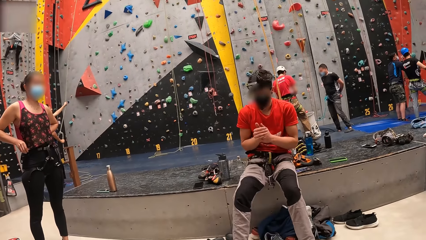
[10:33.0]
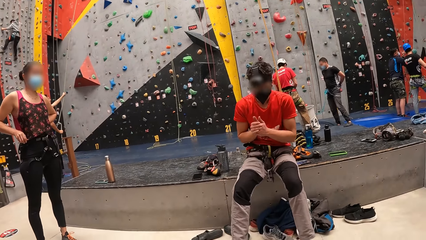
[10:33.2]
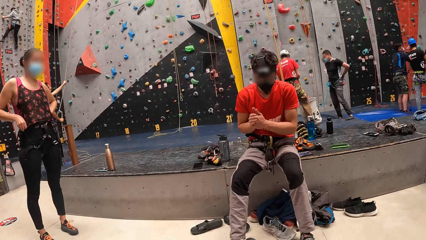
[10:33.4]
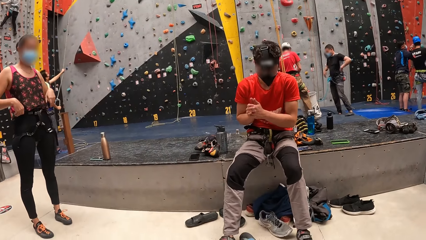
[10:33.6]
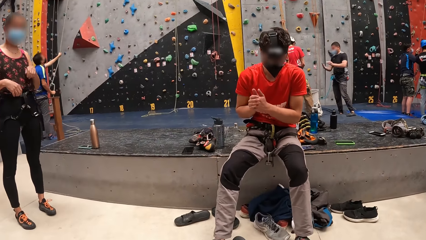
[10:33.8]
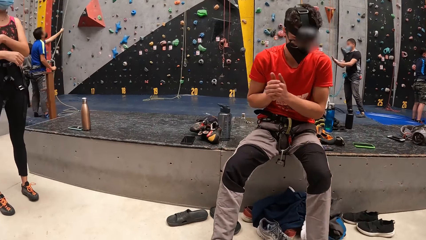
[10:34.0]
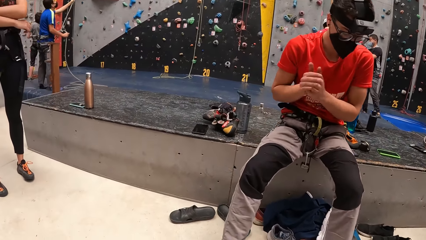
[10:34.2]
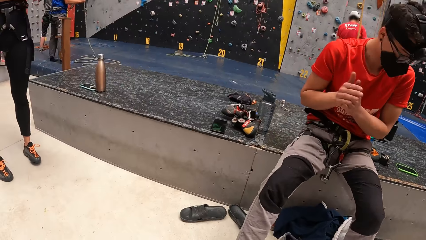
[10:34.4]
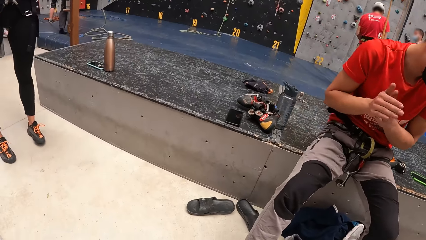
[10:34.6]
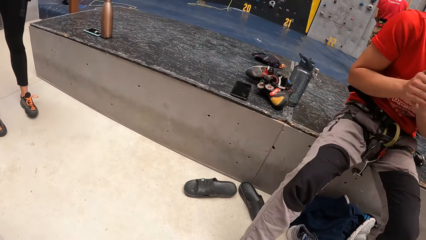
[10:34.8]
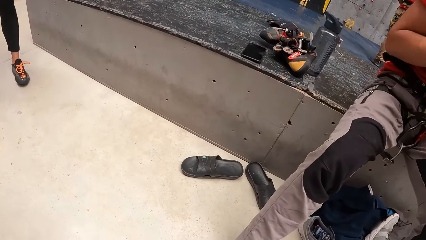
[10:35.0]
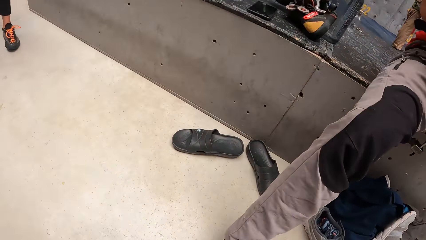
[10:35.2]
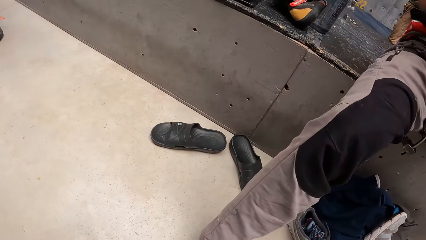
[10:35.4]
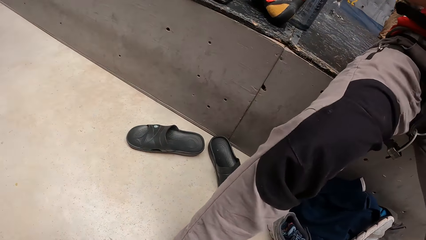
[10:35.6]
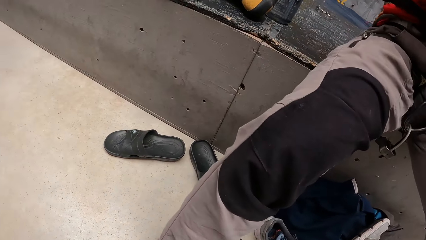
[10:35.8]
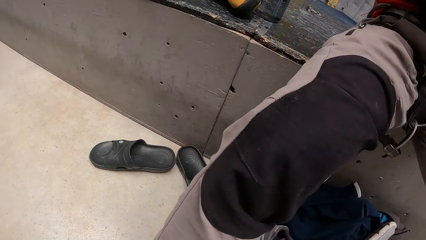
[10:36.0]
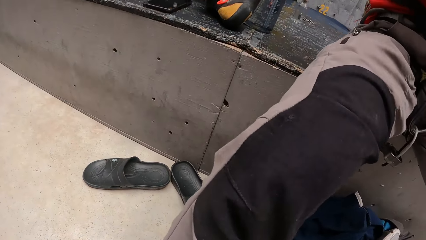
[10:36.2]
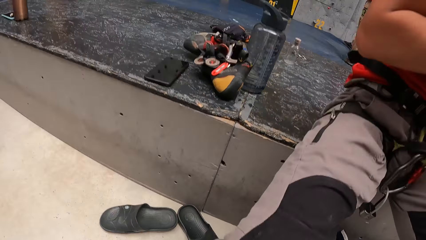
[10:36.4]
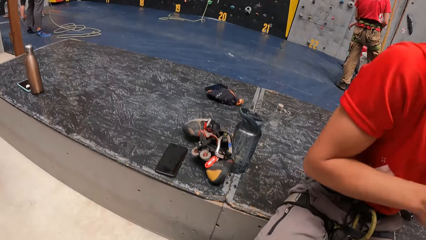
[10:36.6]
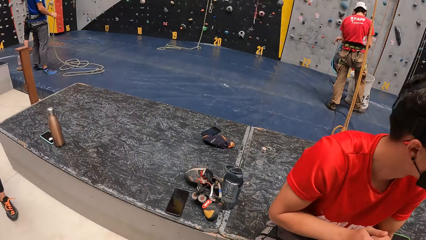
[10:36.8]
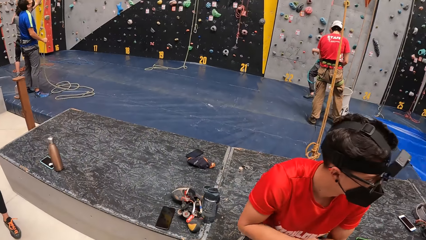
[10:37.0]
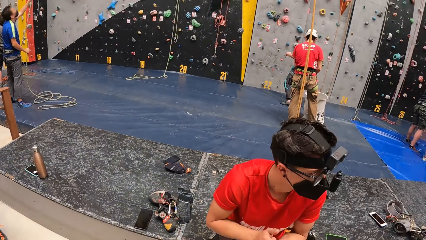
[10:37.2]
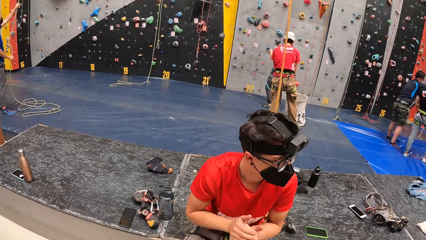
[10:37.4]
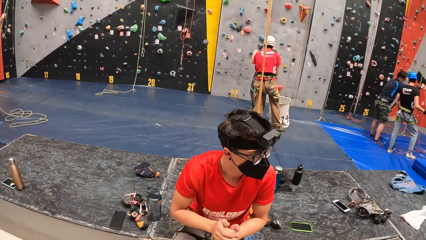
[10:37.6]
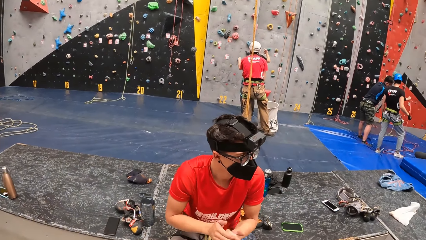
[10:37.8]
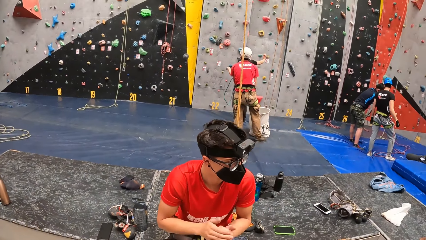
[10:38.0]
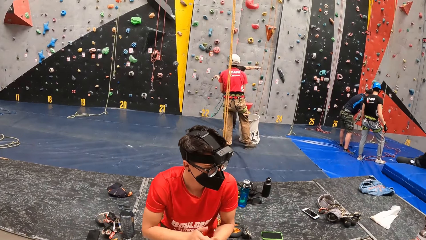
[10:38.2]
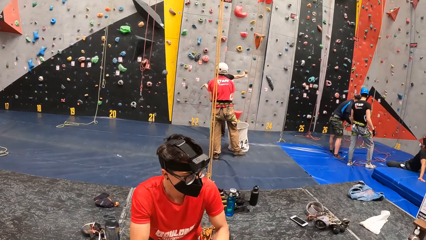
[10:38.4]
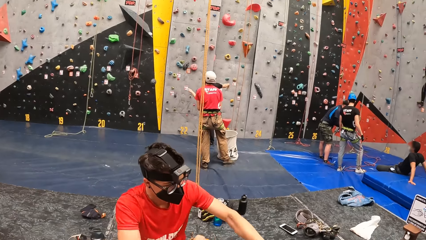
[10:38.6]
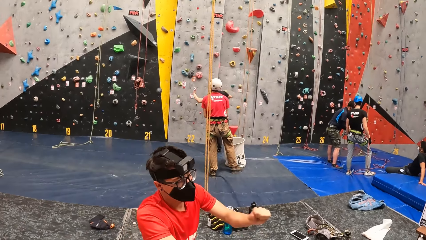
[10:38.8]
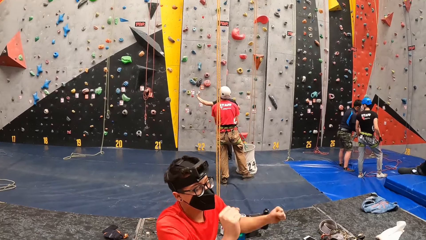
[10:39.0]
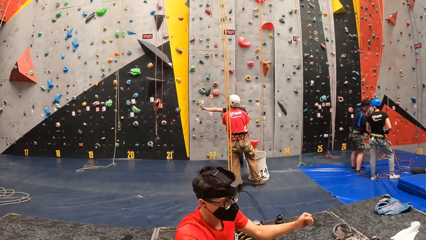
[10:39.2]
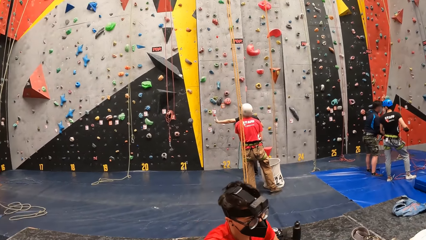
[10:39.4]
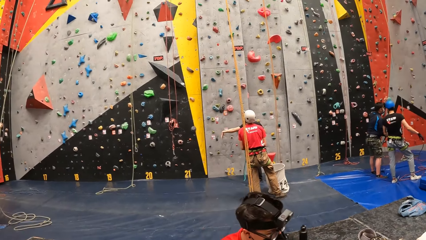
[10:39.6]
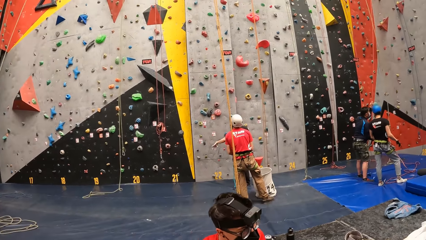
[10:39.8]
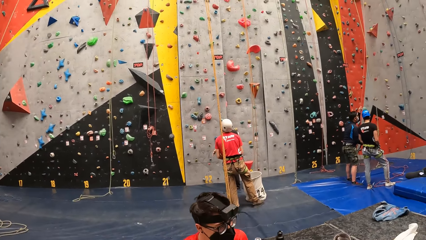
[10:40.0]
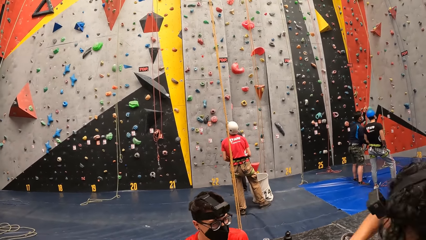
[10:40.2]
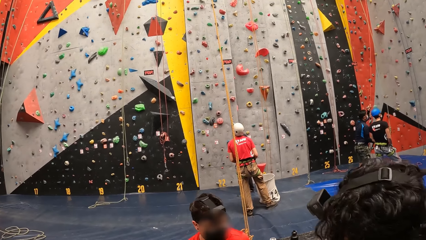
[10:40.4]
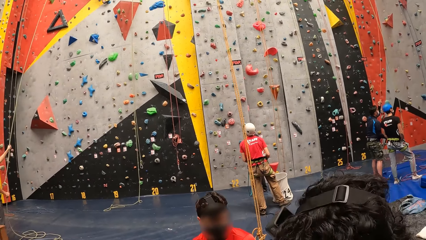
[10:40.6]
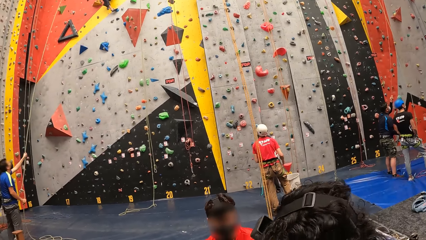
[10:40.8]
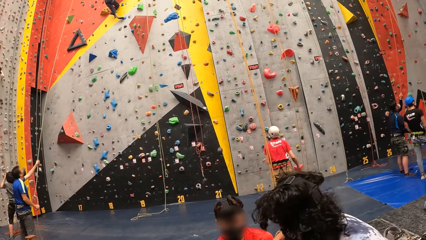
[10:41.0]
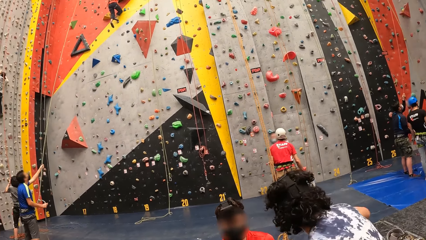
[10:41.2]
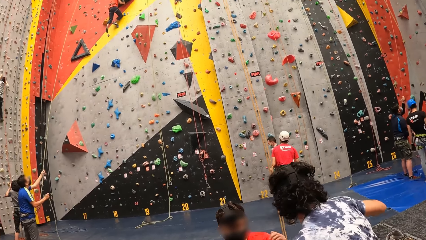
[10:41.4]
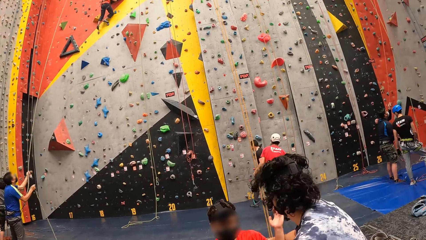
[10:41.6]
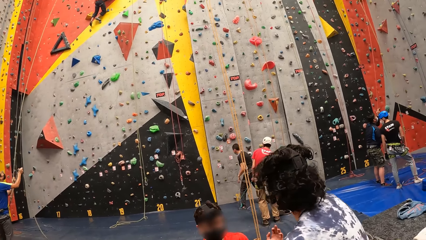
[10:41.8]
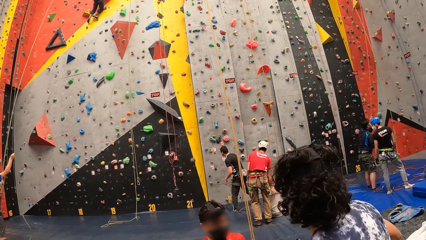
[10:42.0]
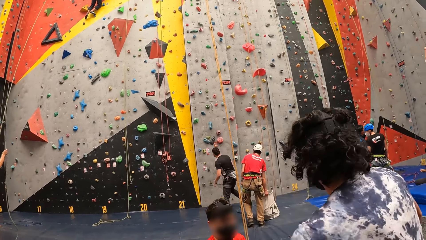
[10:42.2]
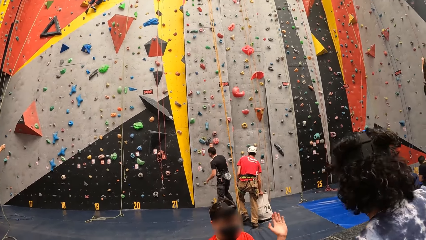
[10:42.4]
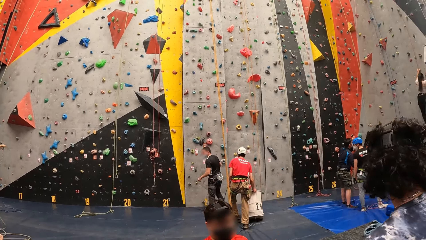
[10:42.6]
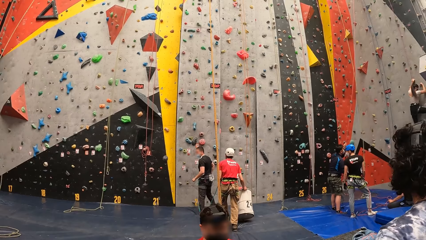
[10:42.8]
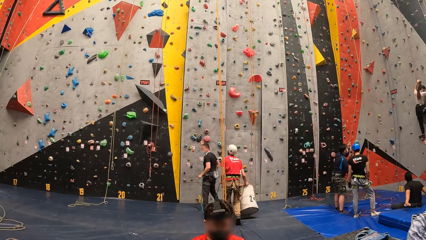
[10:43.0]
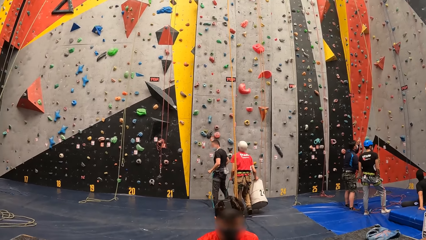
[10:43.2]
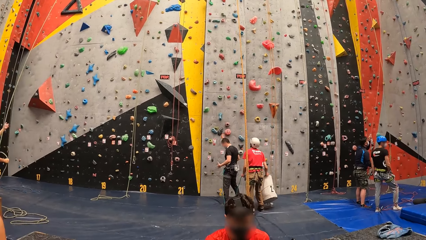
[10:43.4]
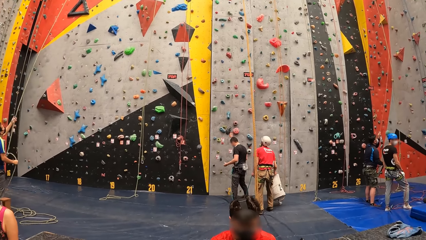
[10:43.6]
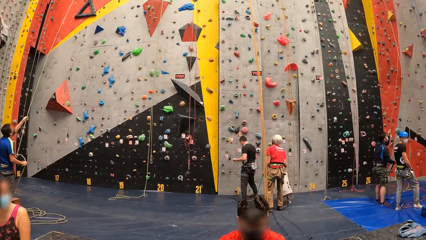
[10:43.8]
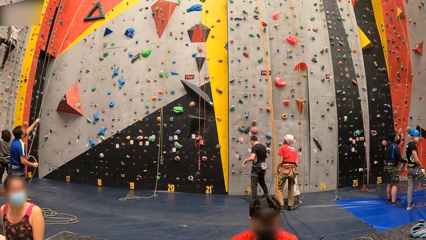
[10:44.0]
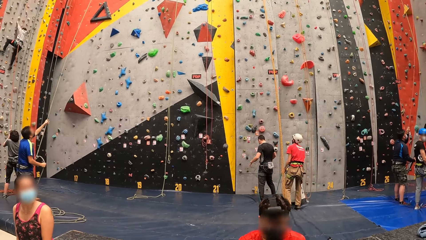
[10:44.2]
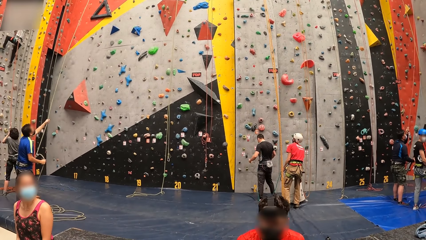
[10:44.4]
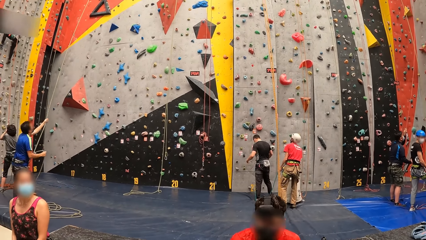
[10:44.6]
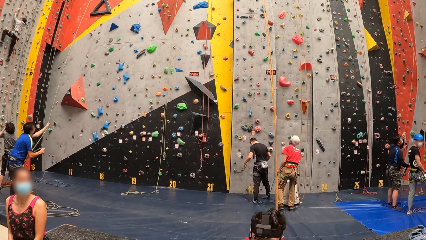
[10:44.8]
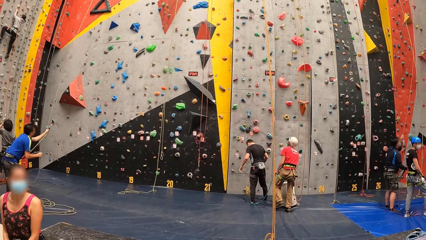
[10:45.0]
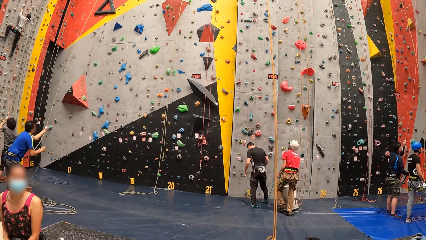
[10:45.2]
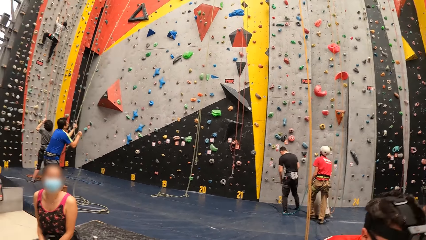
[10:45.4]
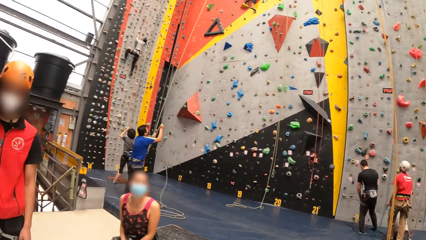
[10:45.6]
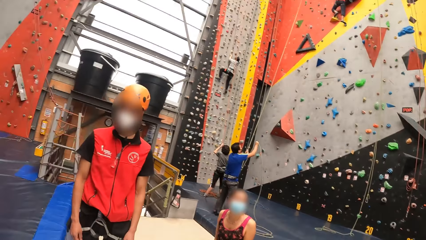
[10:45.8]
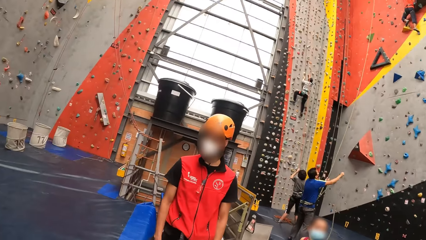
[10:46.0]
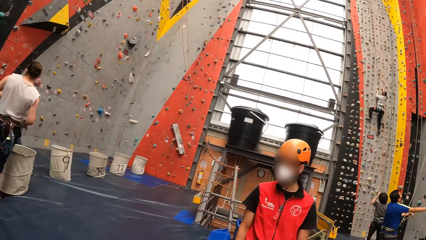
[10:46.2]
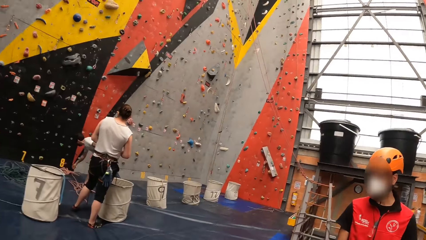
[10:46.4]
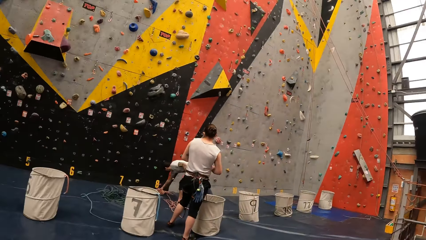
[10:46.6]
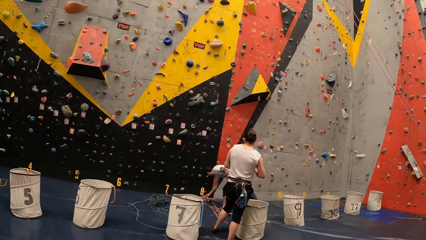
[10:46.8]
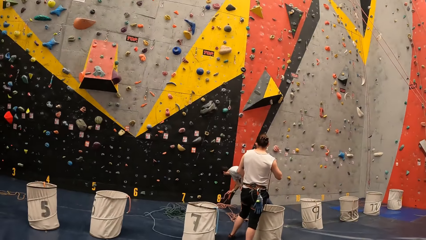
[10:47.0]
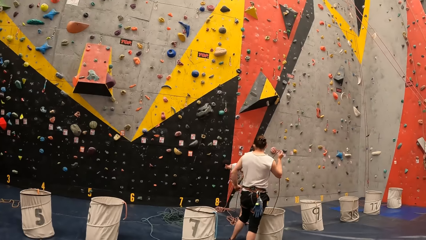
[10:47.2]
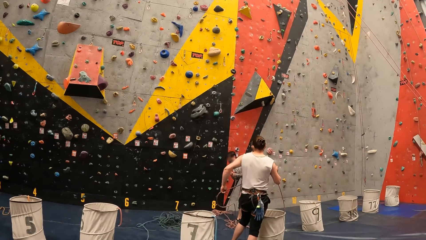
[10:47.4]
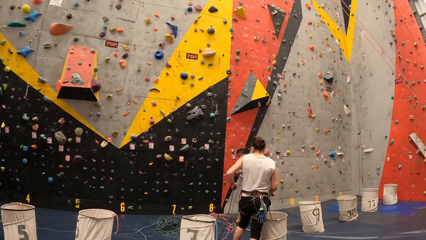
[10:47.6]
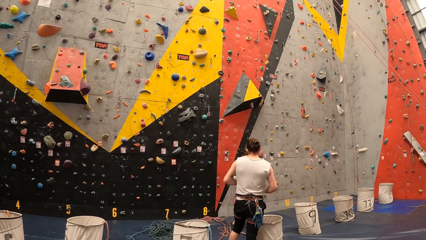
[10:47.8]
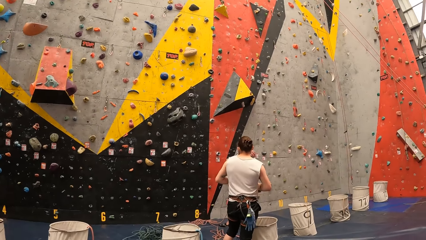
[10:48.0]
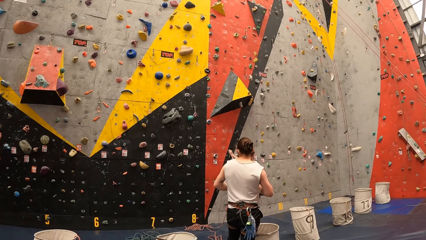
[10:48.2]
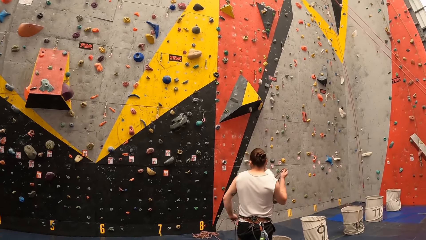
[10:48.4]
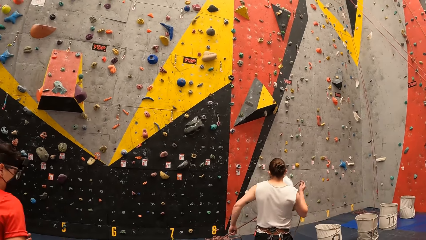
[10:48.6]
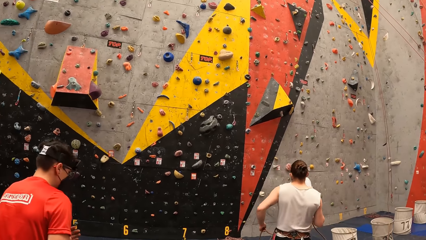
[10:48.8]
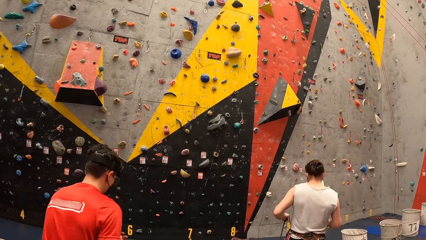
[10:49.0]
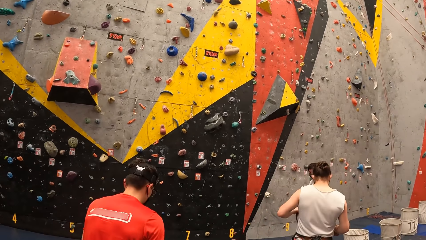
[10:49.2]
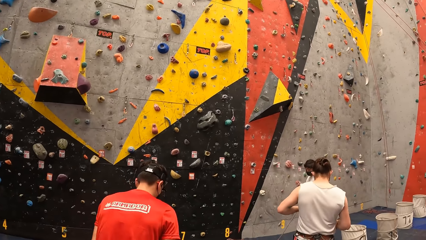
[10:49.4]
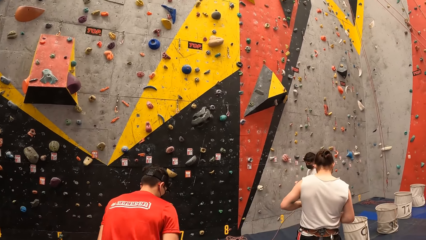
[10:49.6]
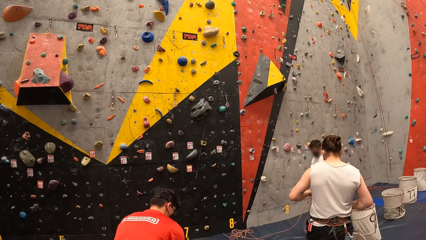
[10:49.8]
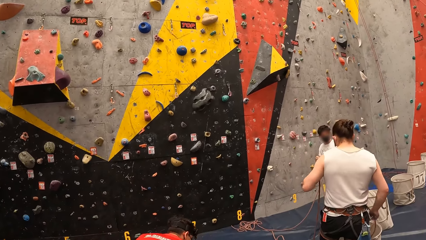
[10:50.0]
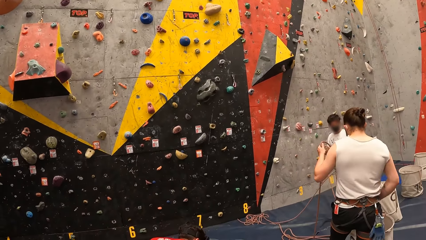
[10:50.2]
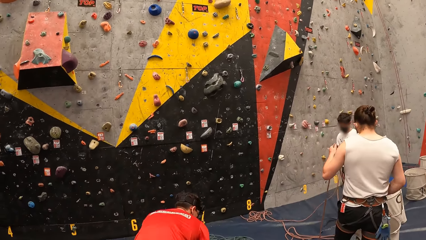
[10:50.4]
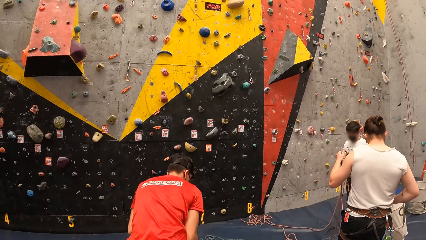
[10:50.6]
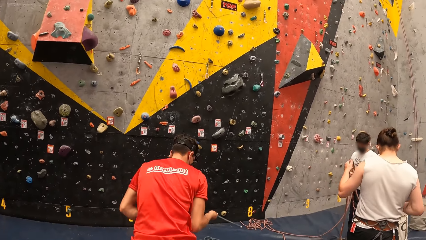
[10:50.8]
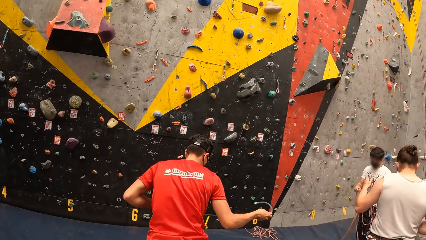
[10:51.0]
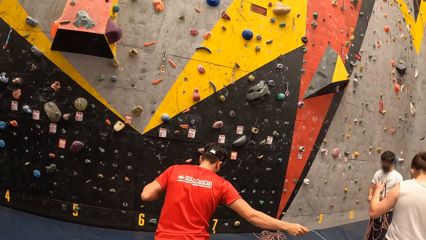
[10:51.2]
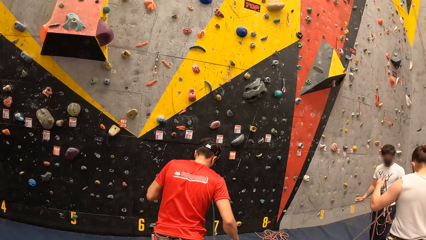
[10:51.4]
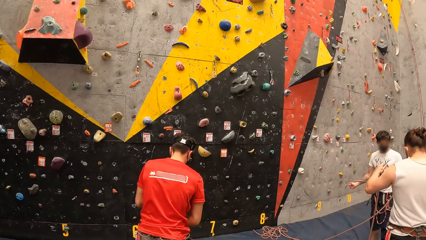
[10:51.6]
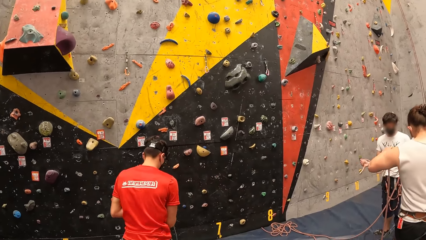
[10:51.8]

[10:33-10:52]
A person rubs both hands. The camera wearer walks a few steps.
